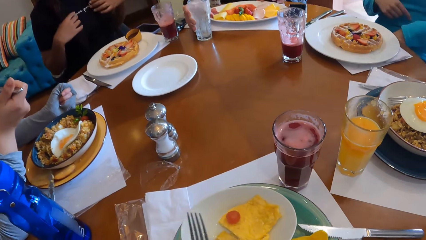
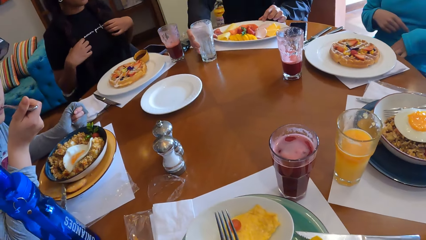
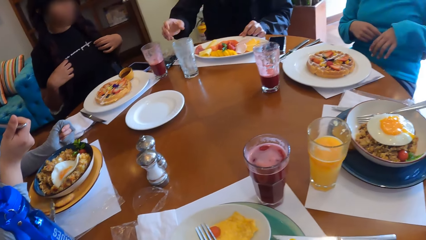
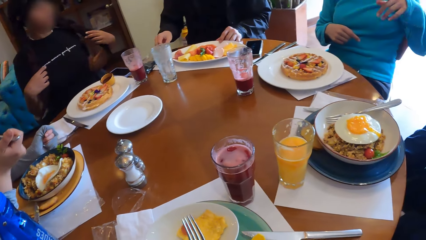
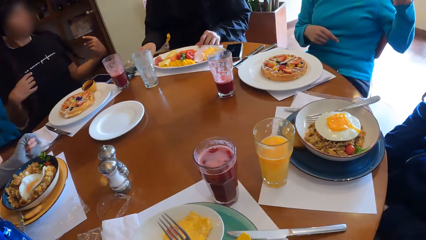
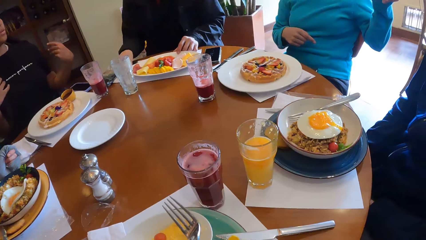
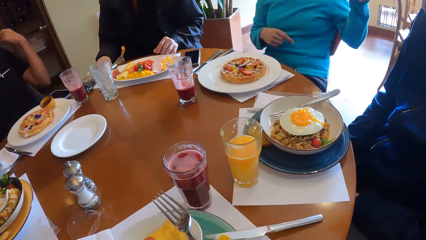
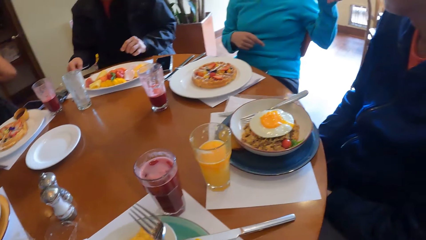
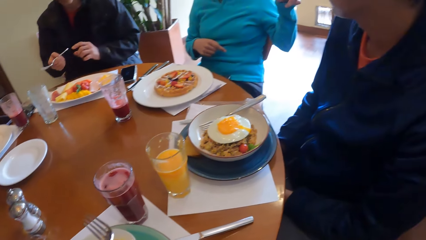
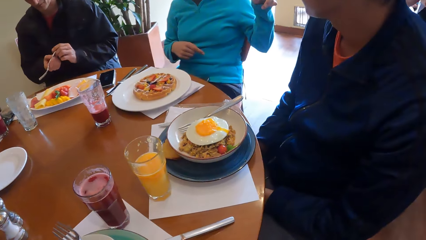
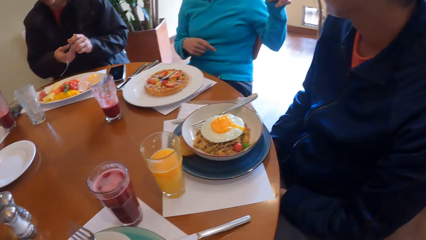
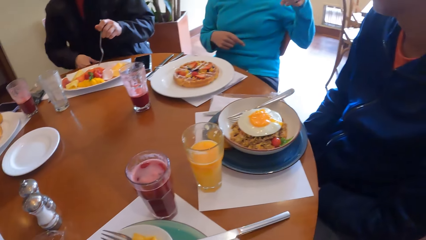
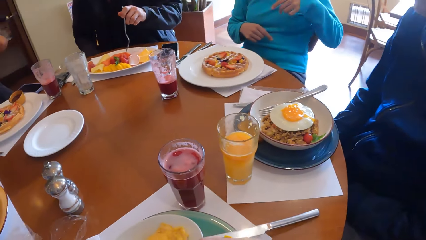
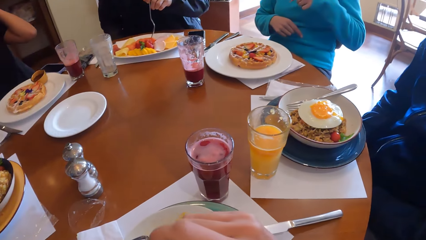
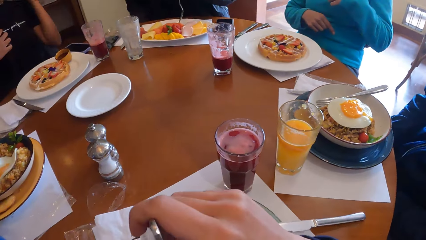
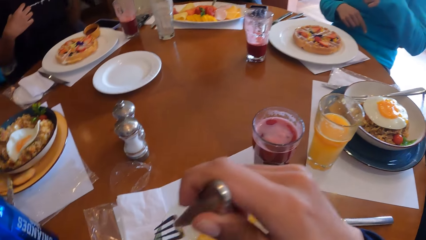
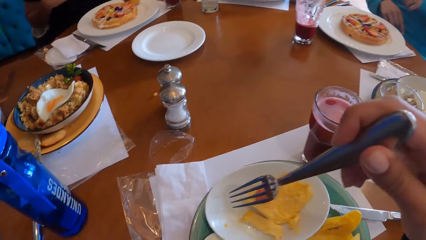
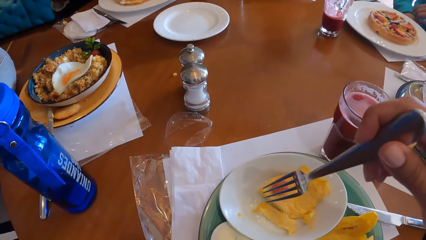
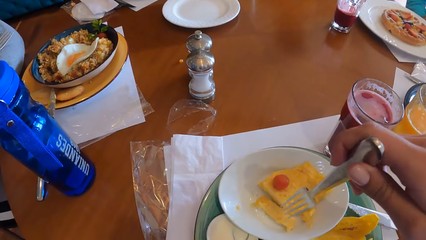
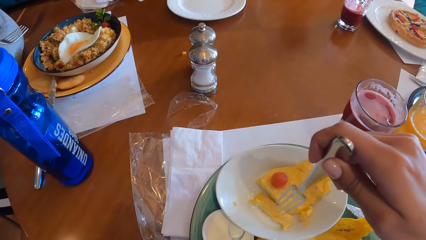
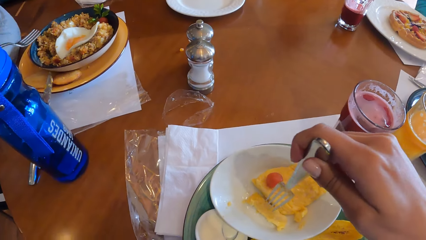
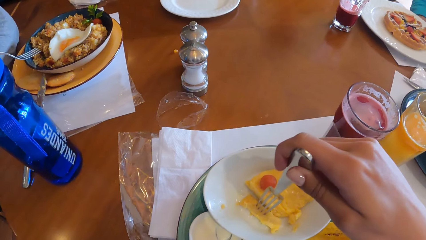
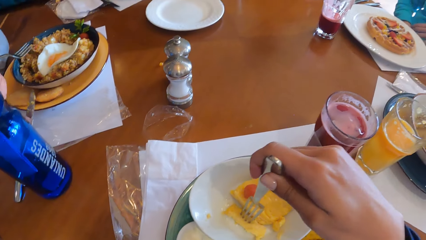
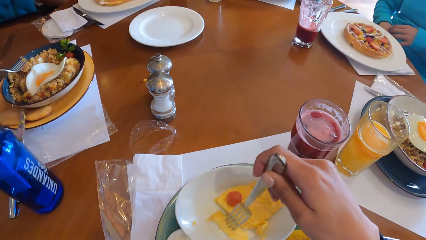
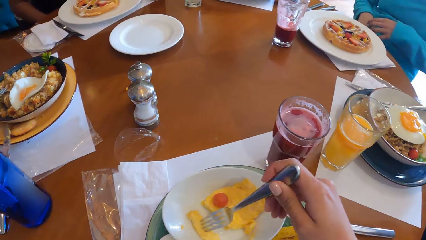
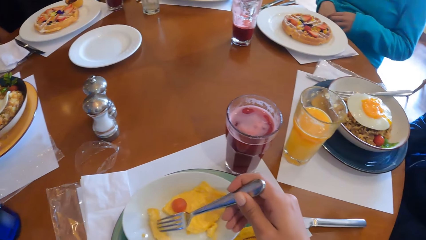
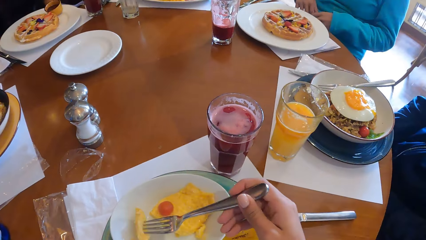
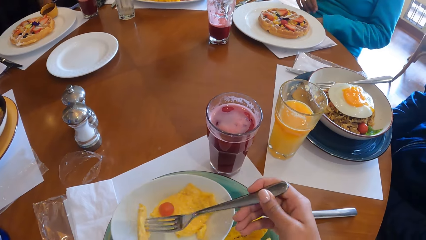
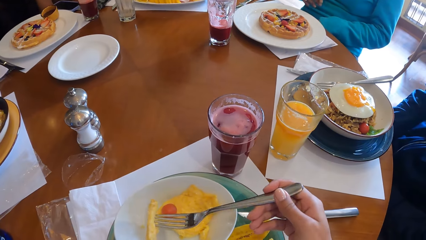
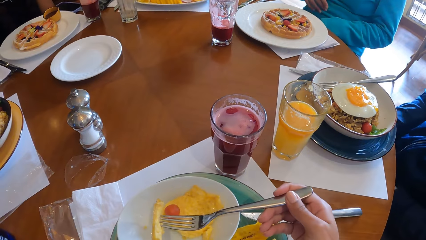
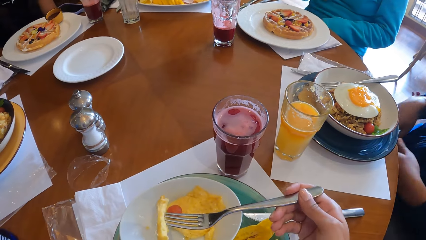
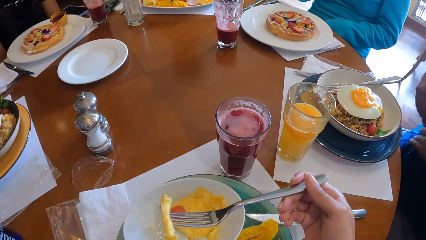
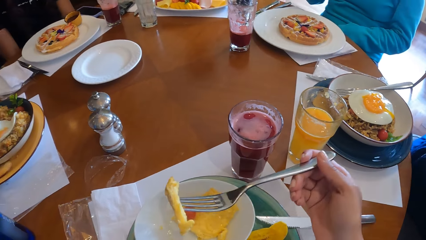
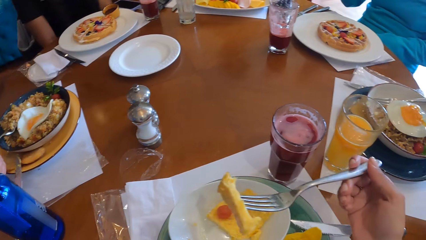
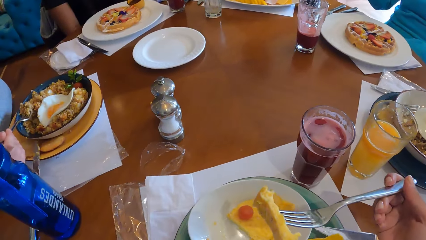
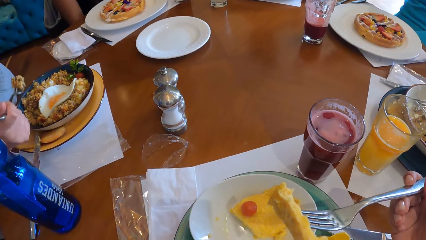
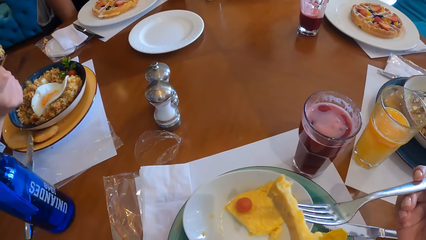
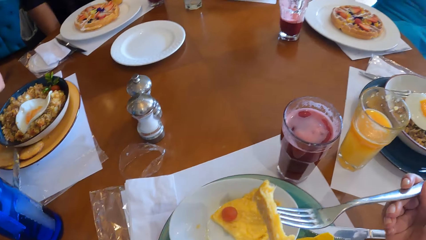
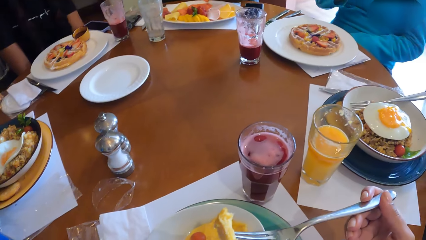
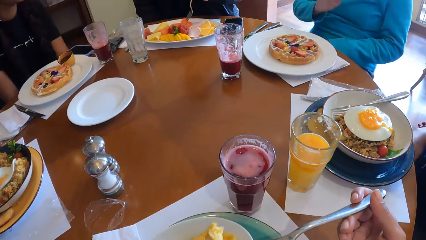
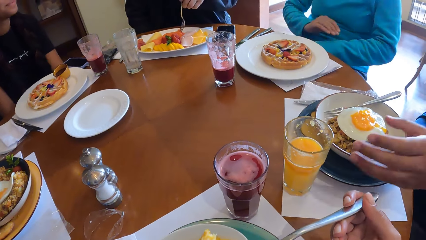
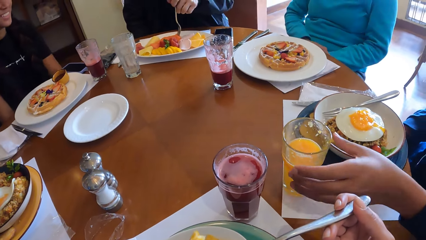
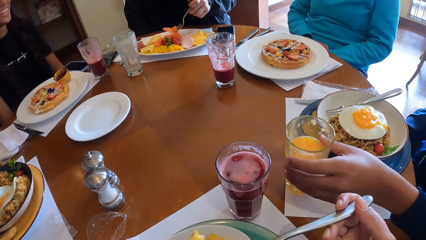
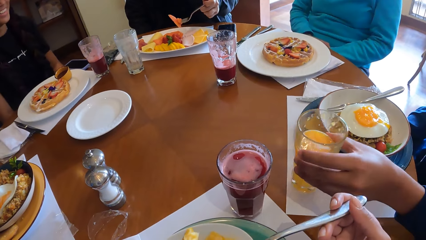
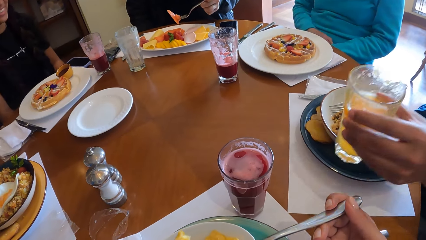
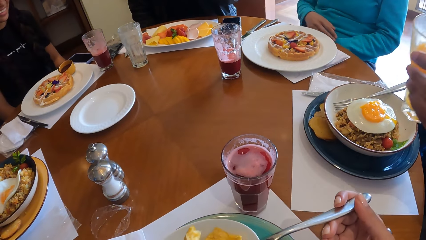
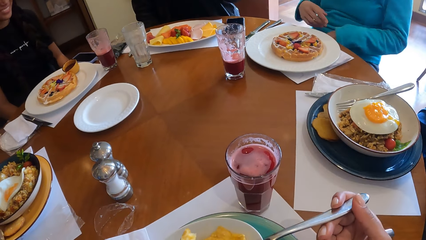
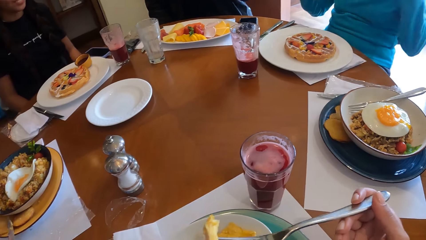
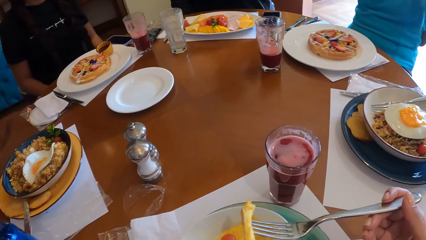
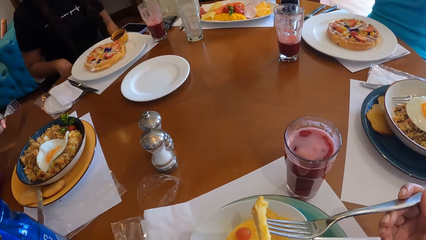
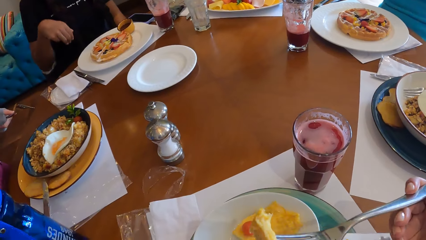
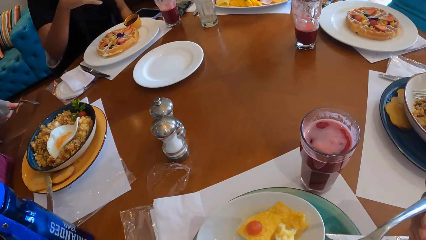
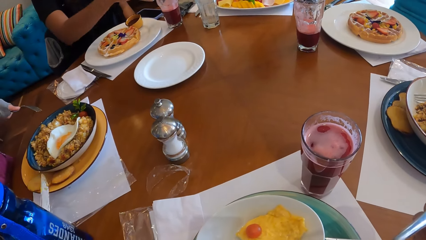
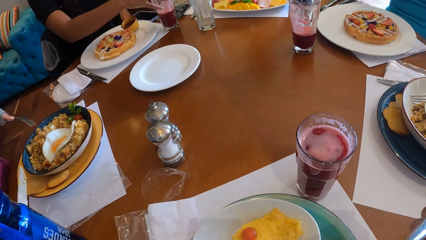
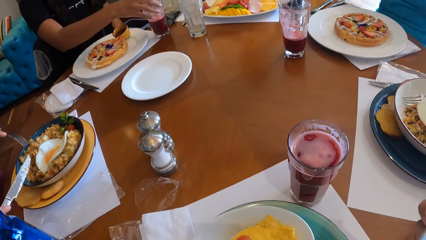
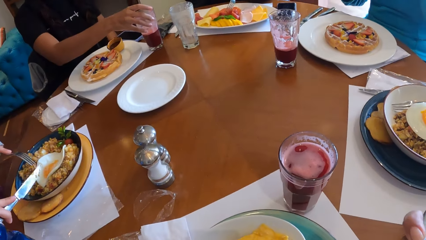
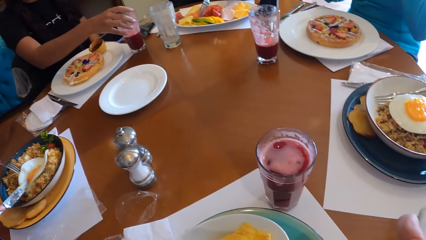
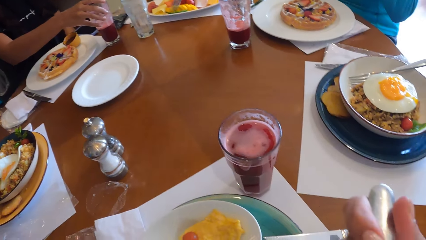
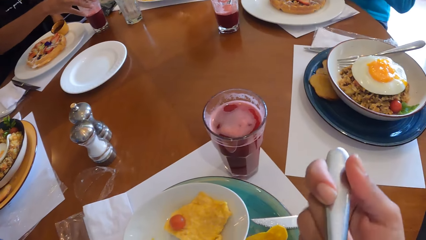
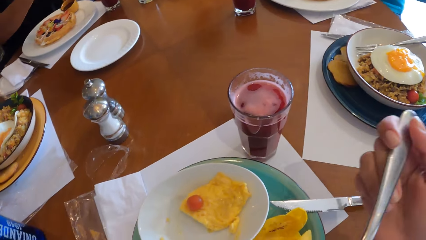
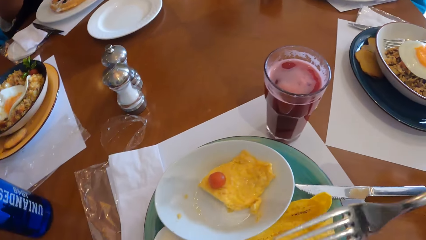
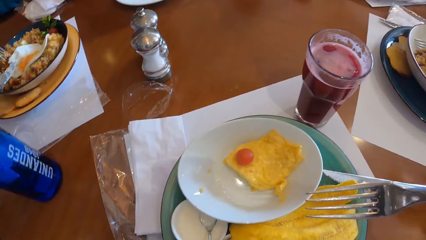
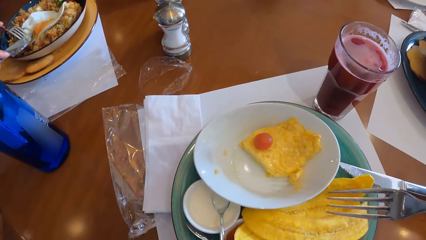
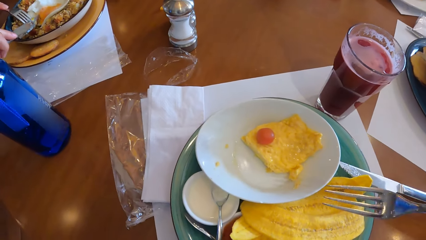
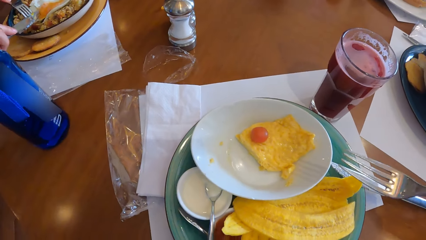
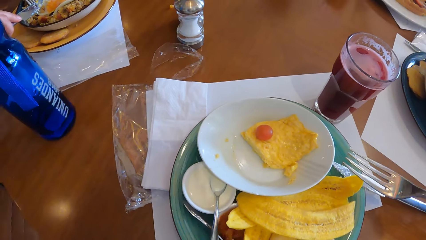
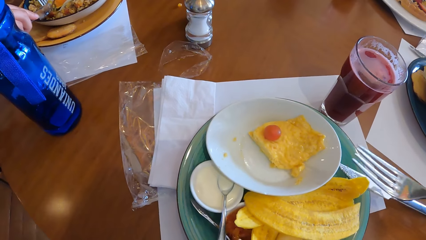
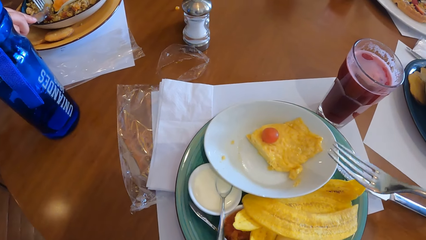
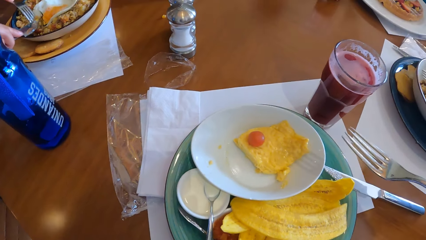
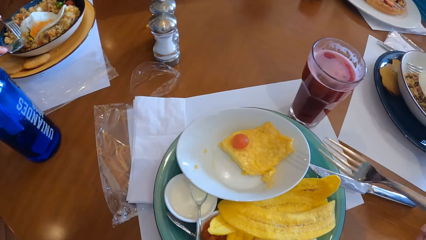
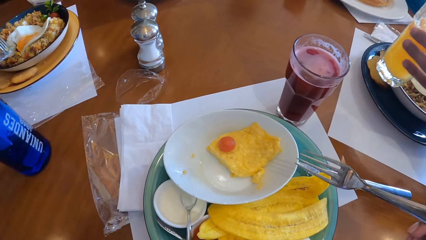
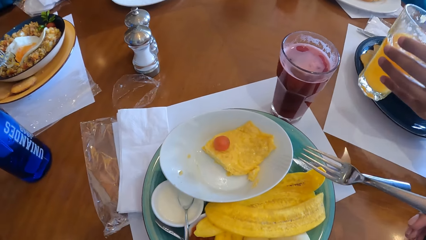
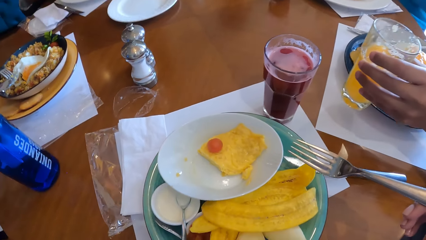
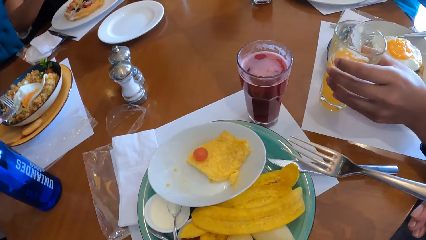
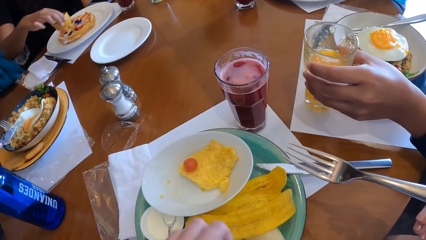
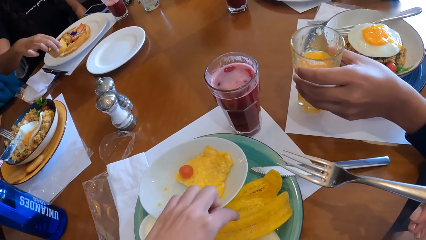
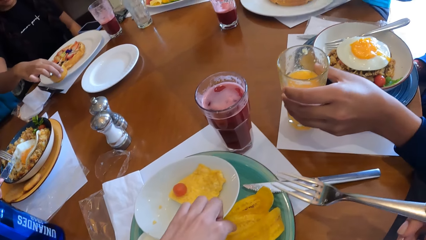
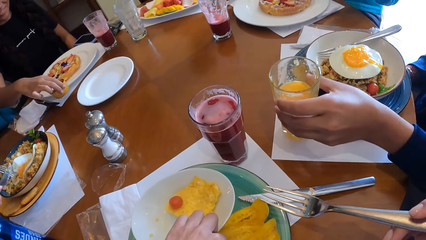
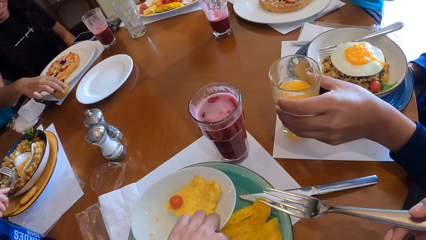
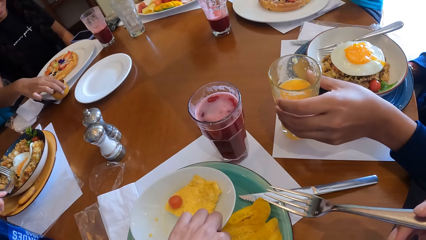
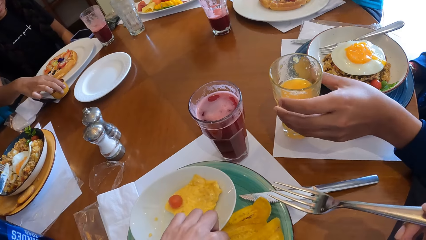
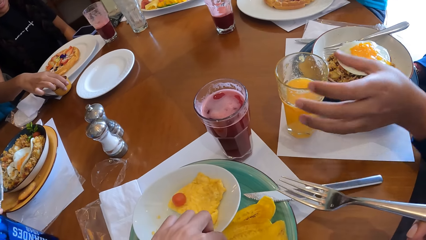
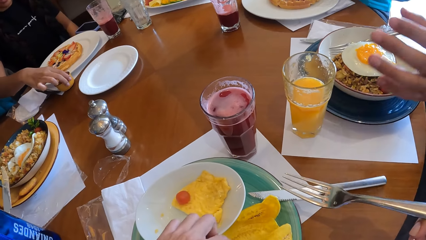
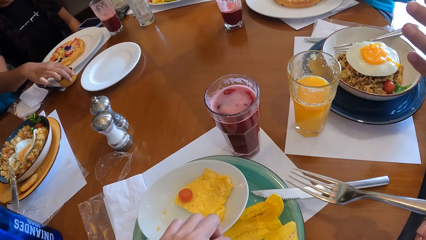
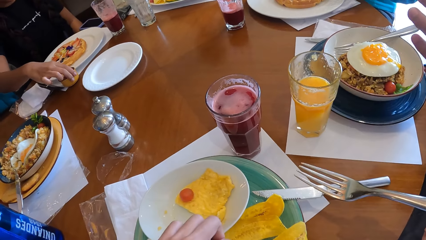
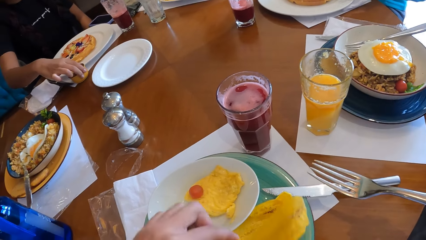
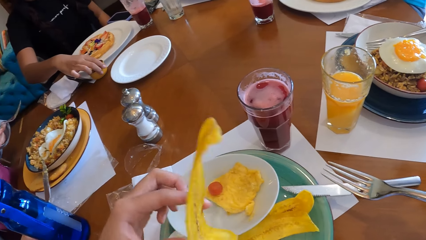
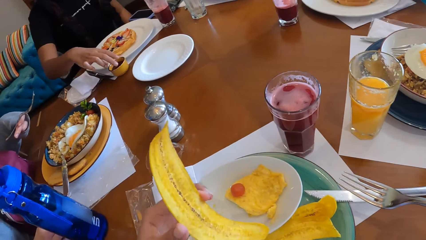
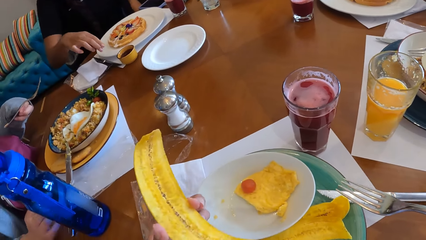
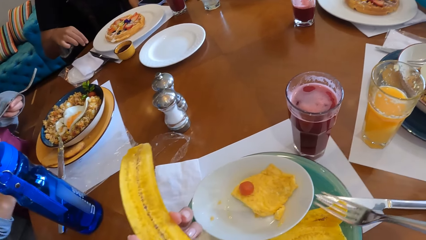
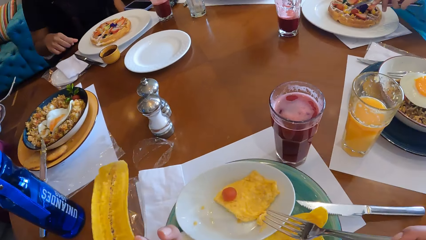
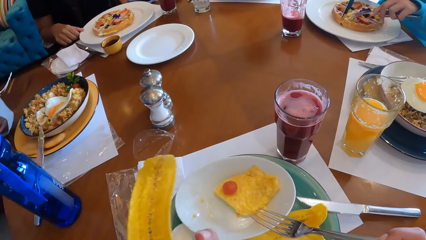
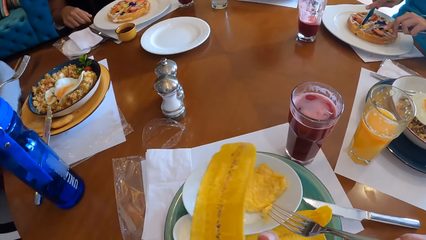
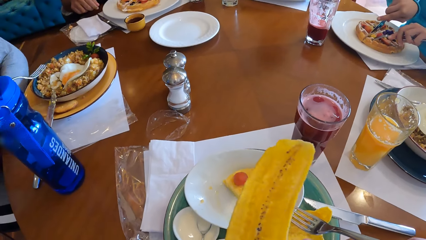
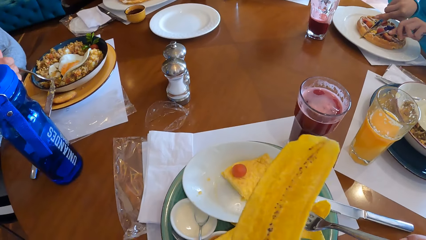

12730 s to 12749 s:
The man drops the glass cup on the table with his right hand. He picks up a fork from the table with his right hand and passes the fork from his right hand to his left hand. The camera wearer looks around. He fetches food with the fork. Another man carries a glass of juice from the table with his left hand. The first man picks a carrot from the plate of food on the table with a fork in his left hand. The camera wearer eats food. The woman moves a glass cup on the table with her right hand. The other man places the glass cup on the table with his left hand. A man takes a glass. The woman places a cup of maple syrup on the table with her left hand. The camera wearer picks up plantain chips from the table with his left hand. He eats food.
